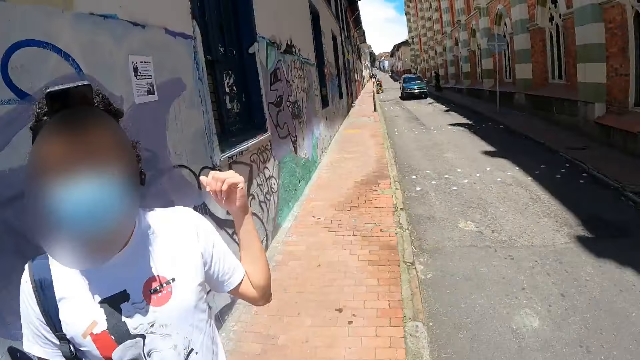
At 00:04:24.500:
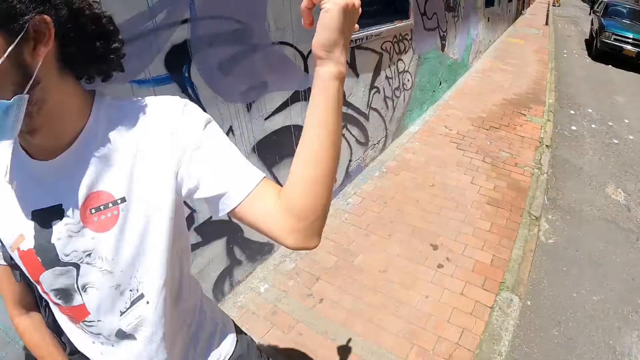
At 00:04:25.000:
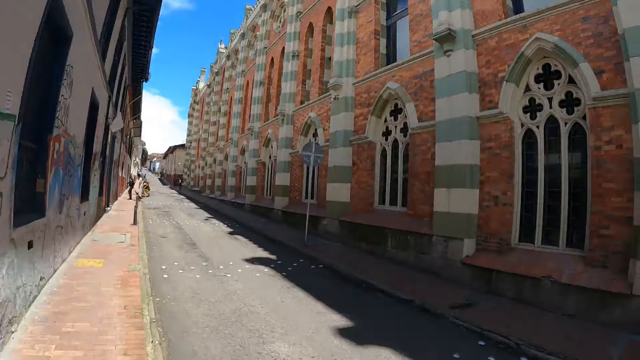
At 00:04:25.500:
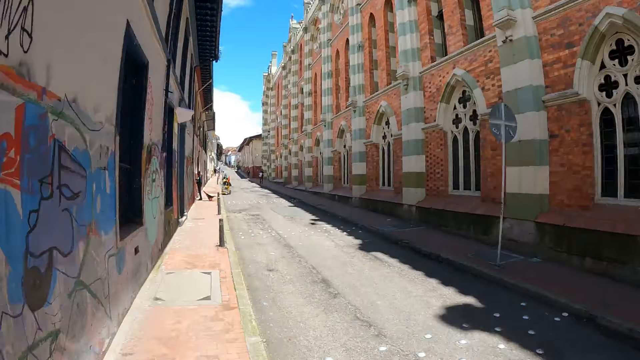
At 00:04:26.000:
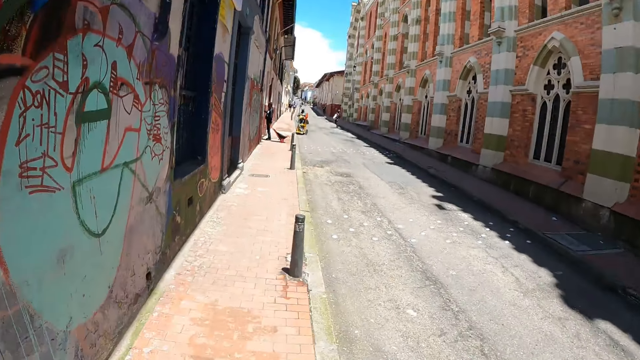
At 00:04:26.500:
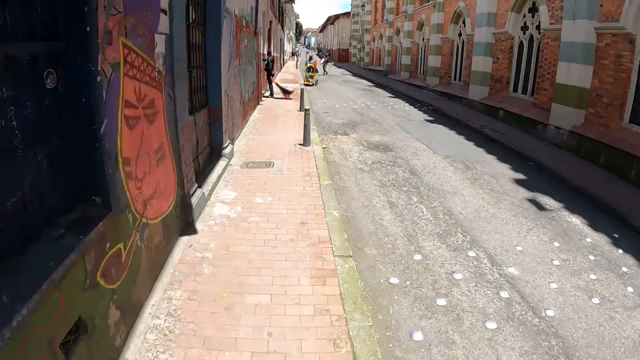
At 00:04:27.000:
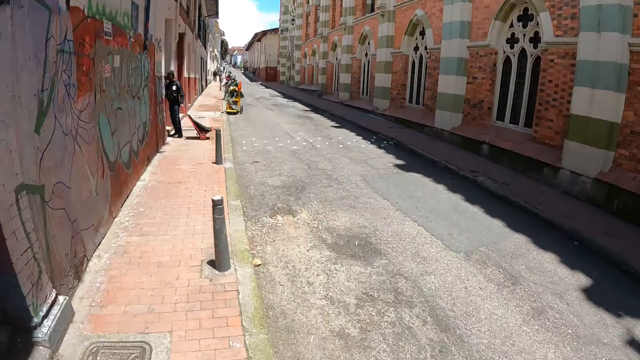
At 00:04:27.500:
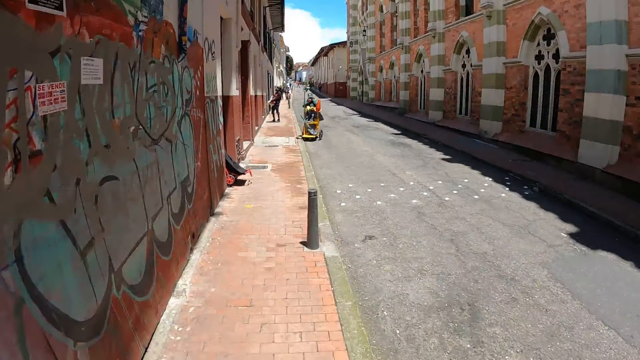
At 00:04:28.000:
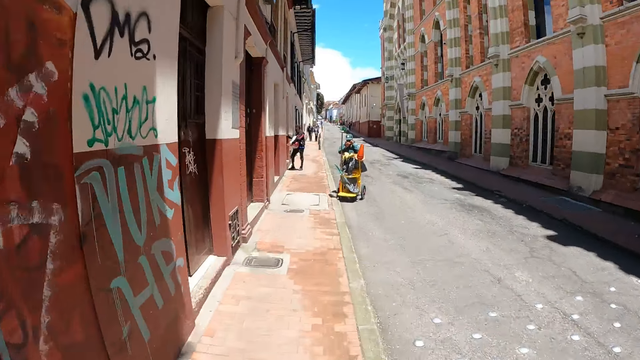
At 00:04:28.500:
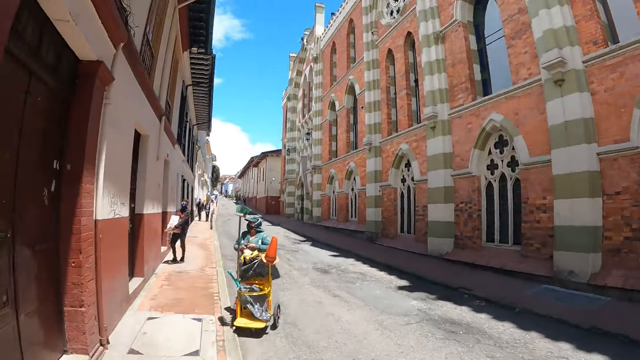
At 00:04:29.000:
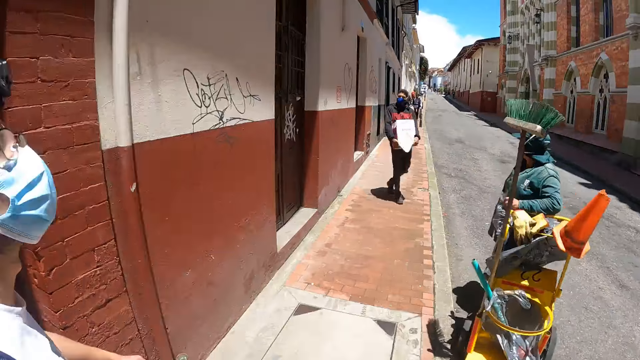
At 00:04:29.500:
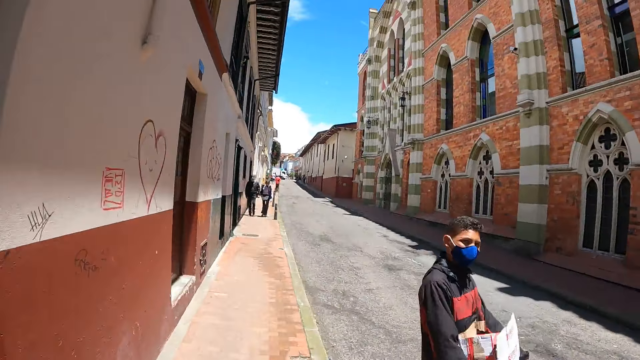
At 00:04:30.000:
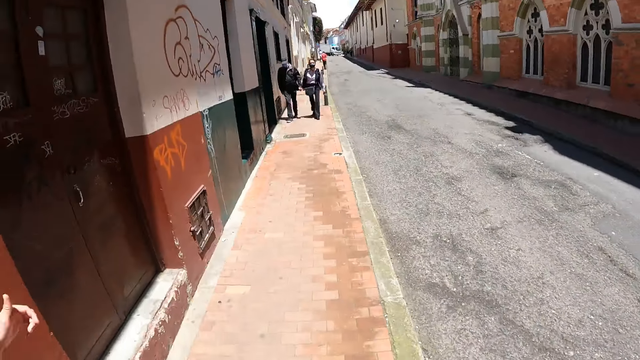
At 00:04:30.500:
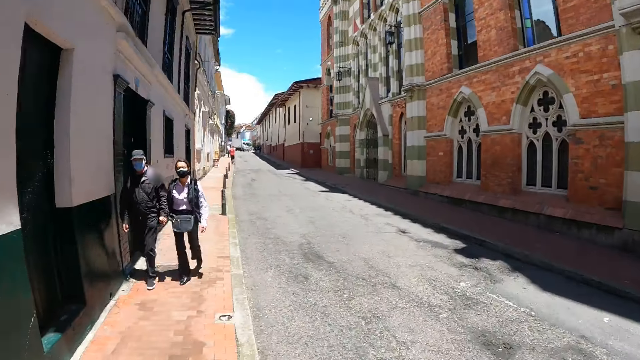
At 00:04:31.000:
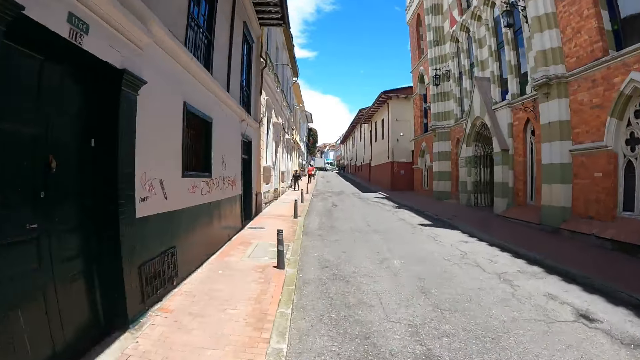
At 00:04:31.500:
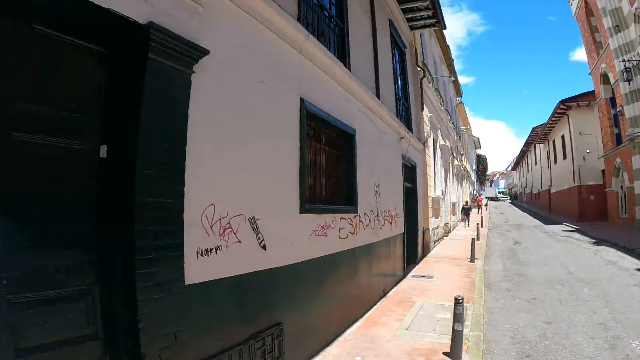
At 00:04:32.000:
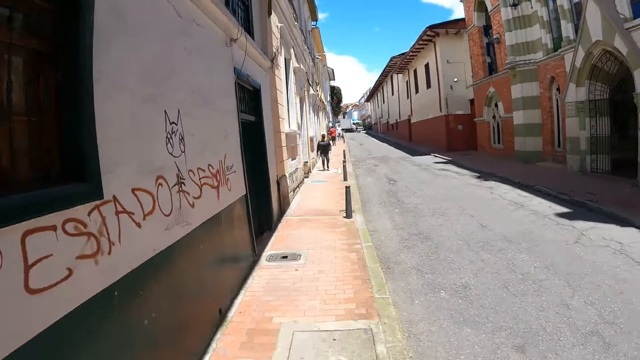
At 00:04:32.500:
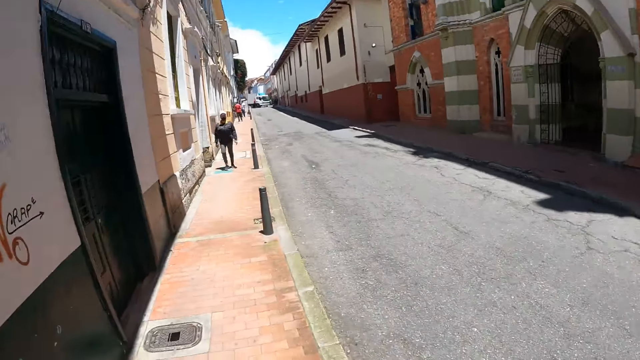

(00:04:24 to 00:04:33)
A man stands at a junction with the camera wearer. The camera wearer stands on the path. The man makes gestures by hand. The camera wearer walks along the path.

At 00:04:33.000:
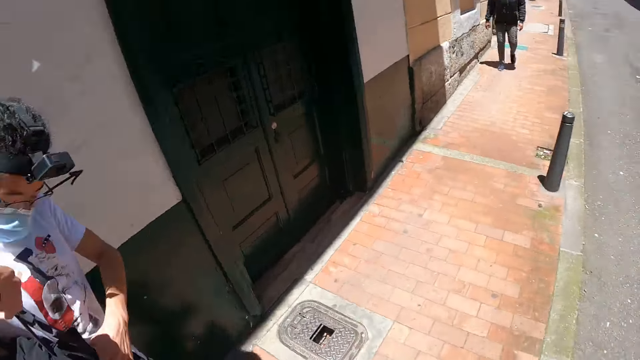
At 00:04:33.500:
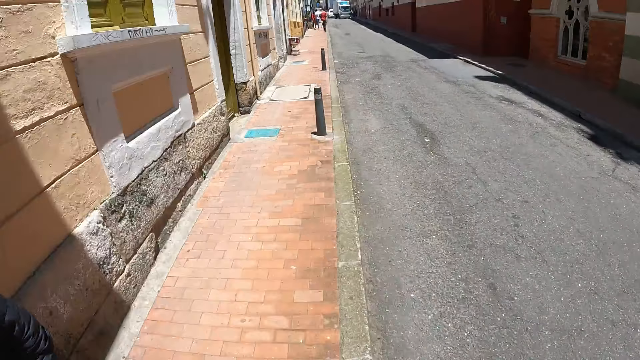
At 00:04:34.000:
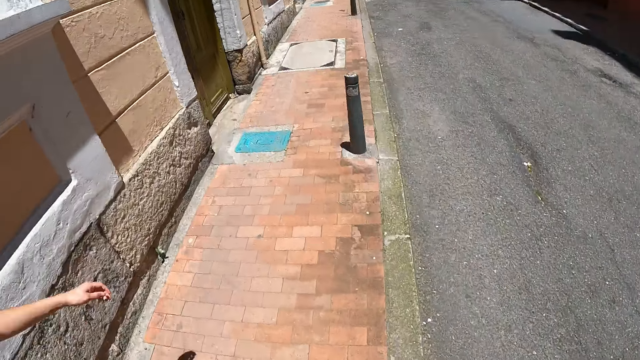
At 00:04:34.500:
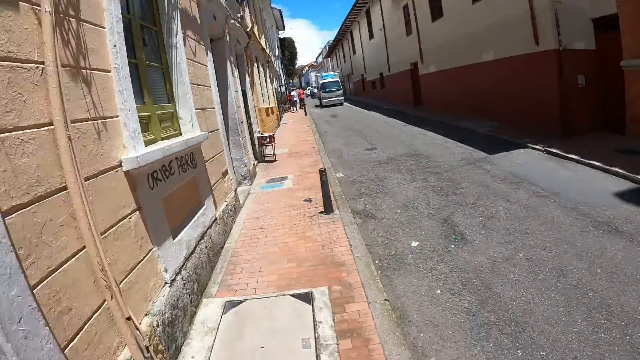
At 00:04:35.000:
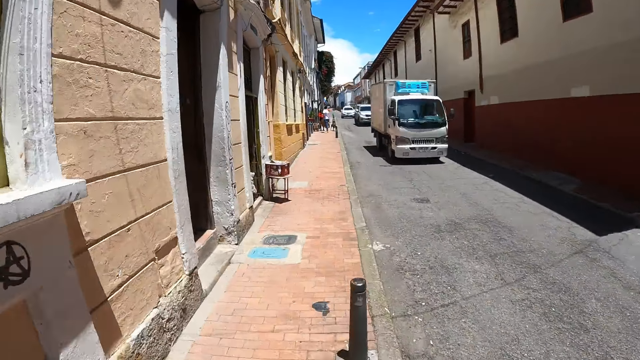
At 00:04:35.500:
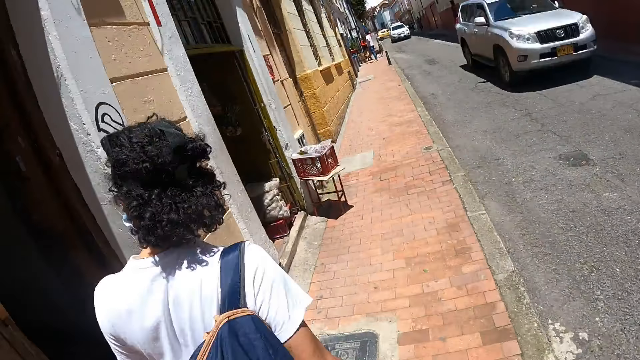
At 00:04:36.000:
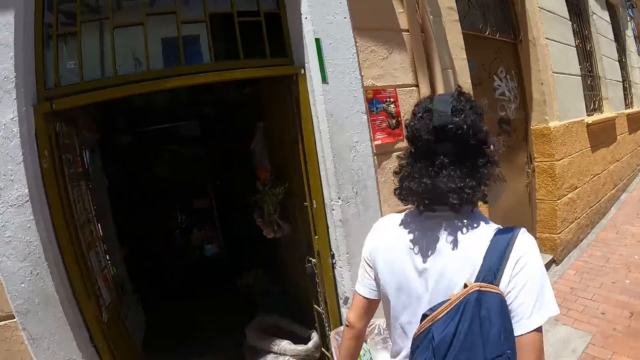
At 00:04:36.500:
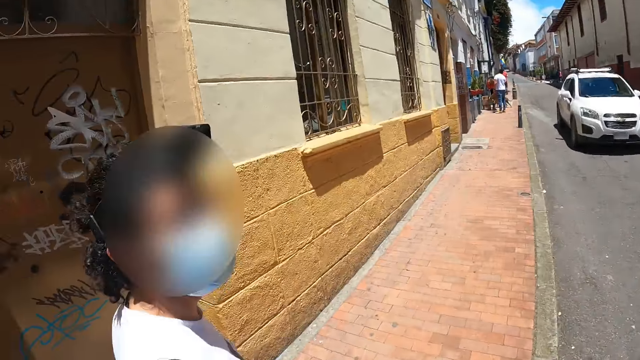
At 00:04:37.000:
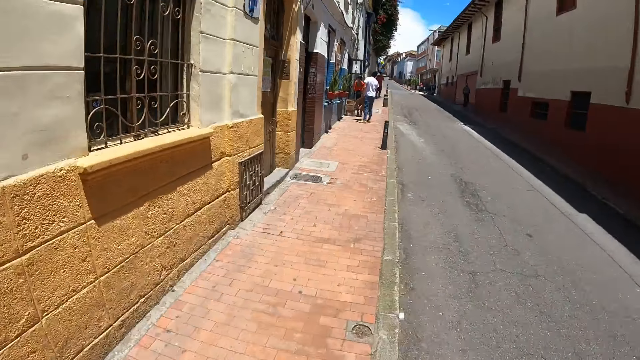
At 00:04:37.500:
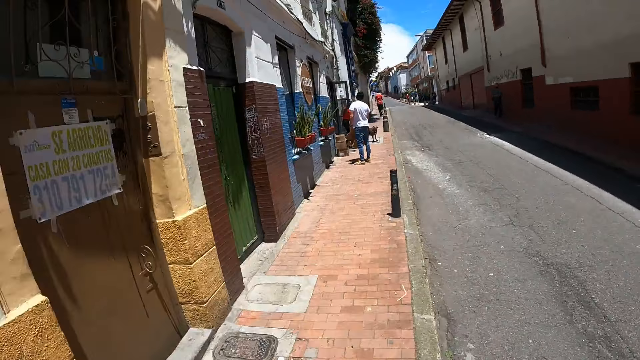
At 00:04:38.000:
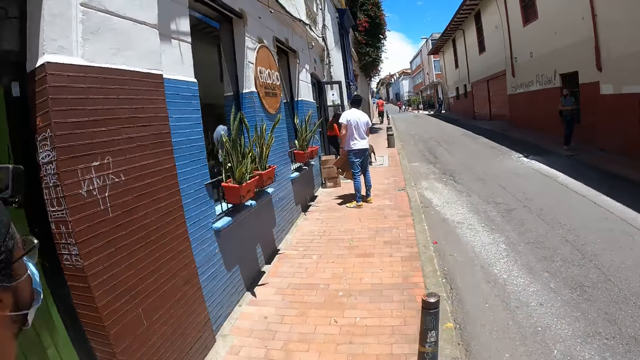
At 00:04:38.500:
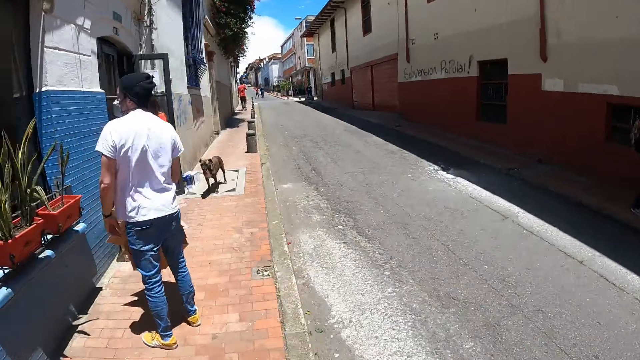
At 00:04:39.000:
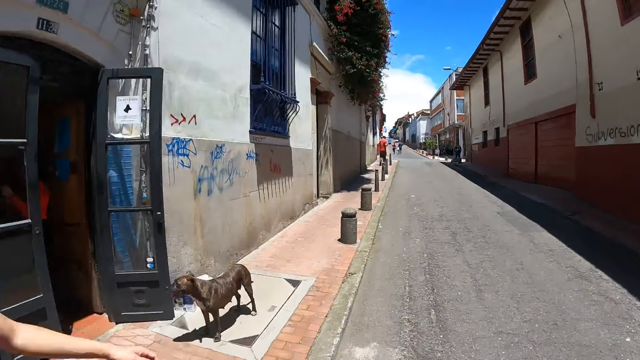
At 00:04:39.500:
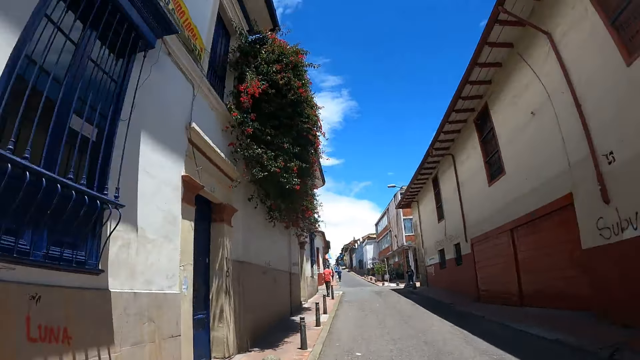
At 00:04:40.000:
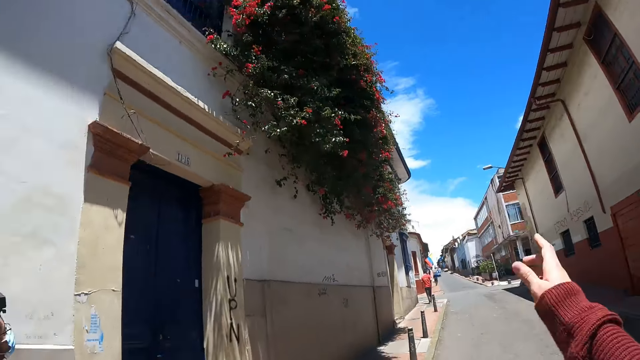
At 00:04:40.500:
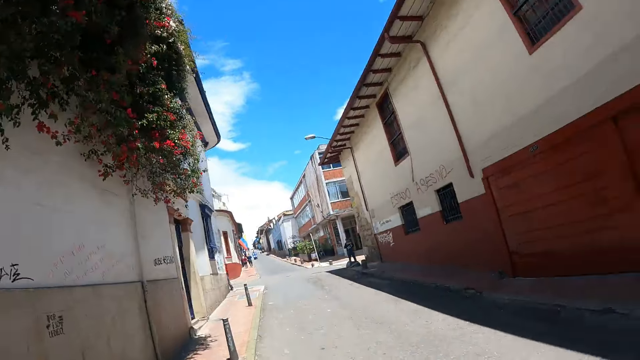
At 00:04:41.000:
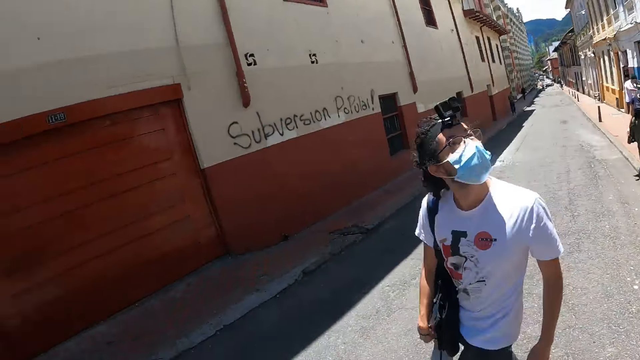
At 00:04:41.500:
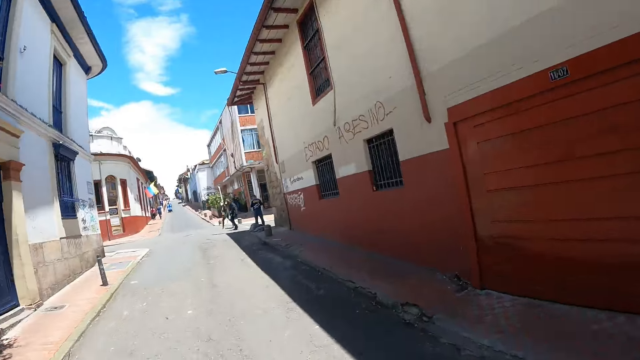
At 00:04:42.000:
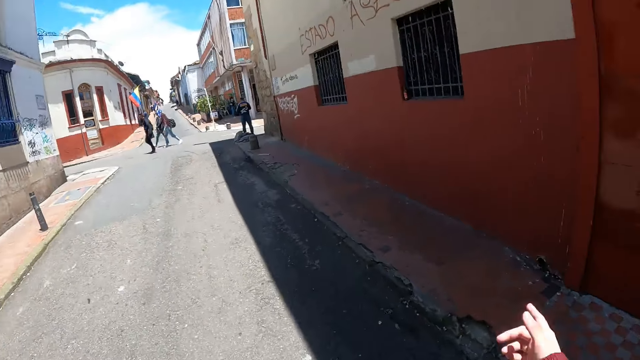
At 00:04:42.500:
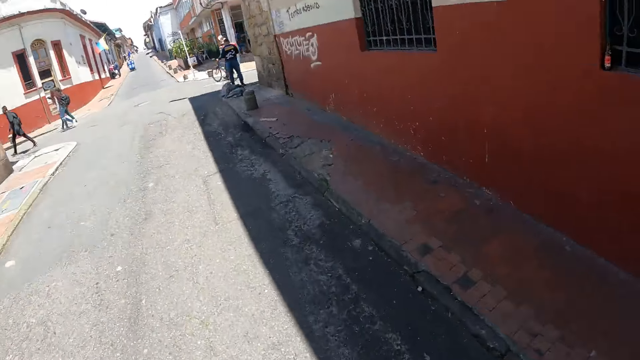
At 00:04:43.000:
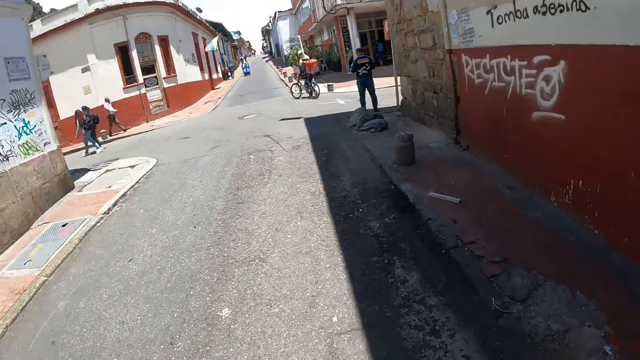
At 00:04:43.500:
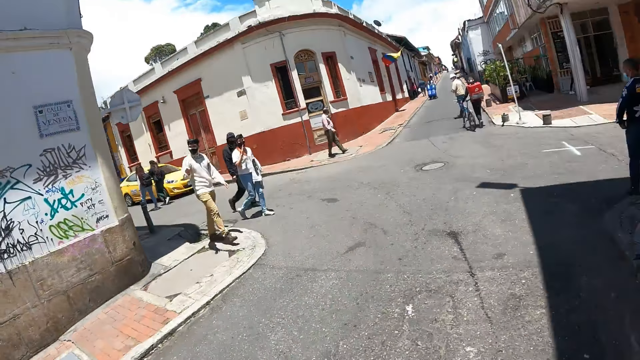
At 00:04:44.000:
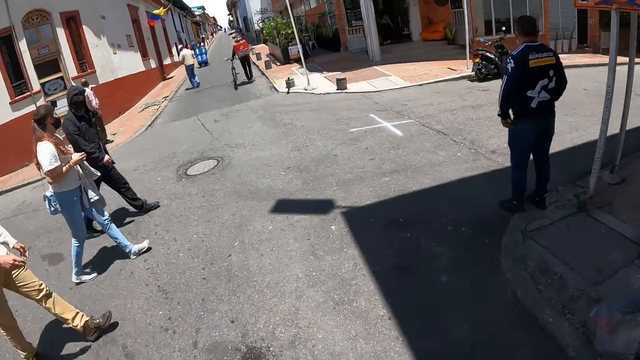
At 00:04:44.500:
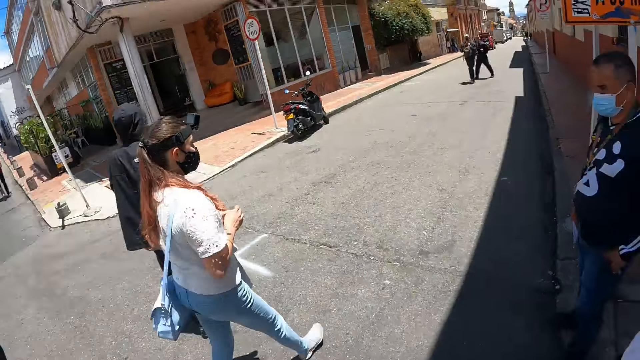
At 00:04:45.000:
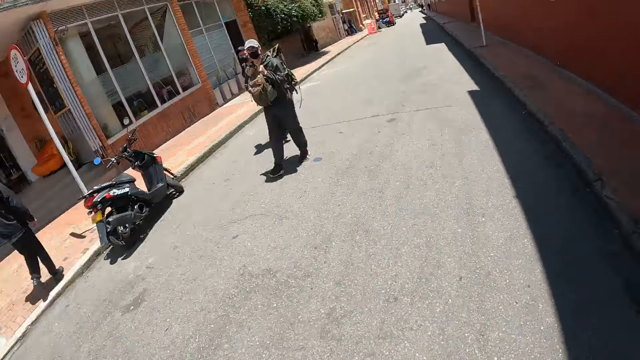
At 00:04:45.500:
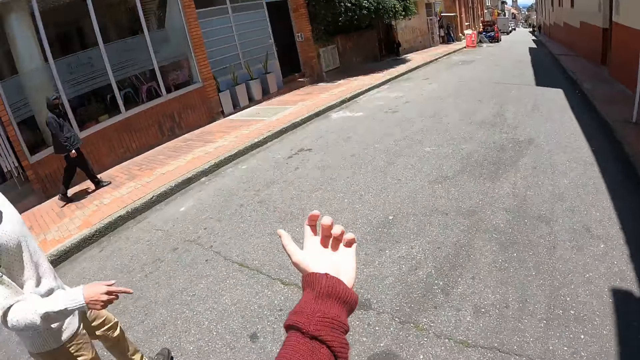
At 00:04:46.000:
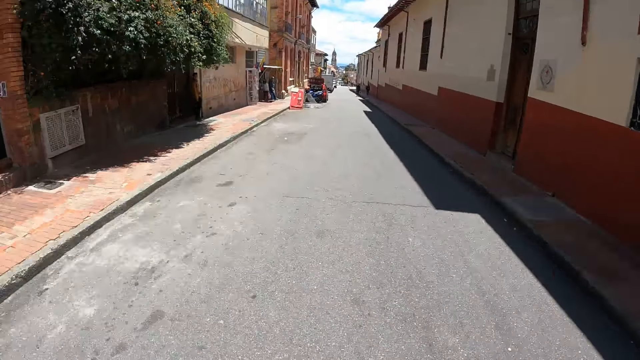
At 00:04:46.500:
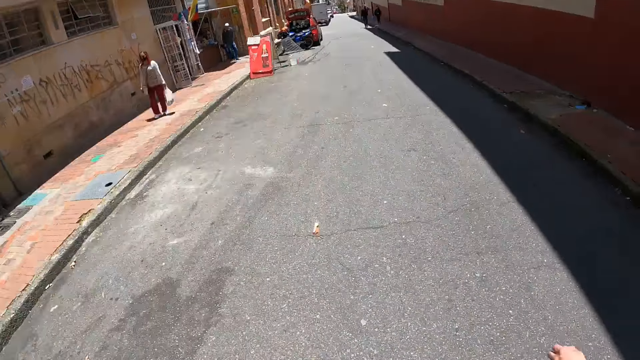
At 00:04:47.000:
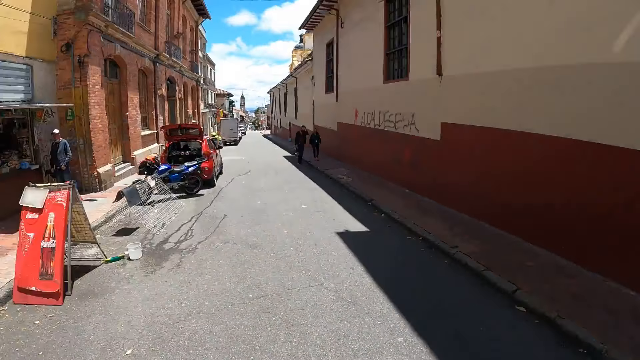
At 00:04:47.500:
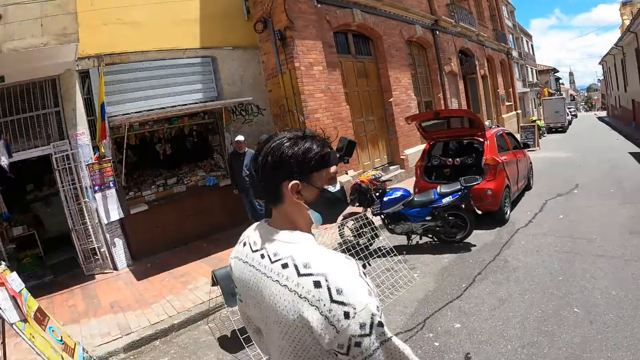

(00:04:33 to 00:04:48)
The camera wearer stretches their hand and walks along the path. They make gestures by hand. A man walks beside the camera wearer. The camera wearer makes gestures by hand. They cross the road. They look around the road. They gesture with their hand. They walk along the road. They gesture with their hand. They pull a sweater. They walk on the road side with a person and another person. They point their finger on the road. They walk on the road side with the person and the other person. They talk to the person and the other person.
